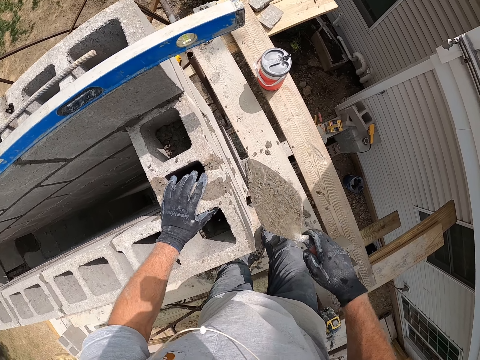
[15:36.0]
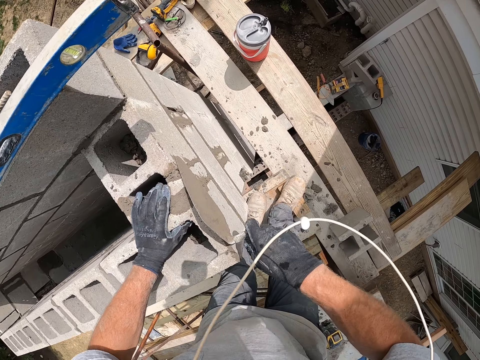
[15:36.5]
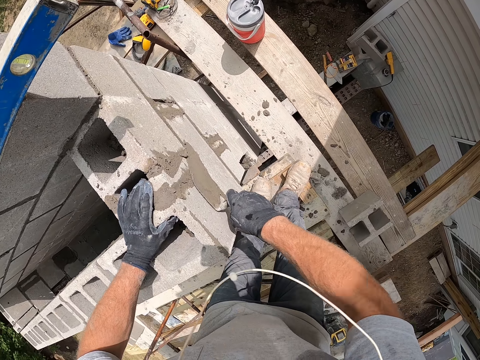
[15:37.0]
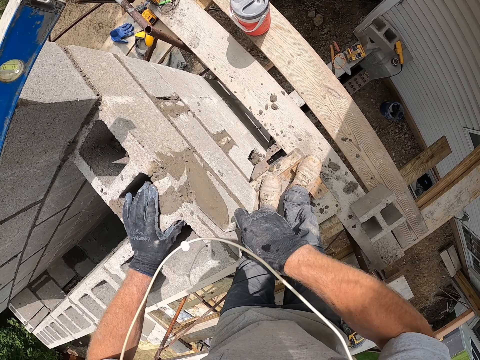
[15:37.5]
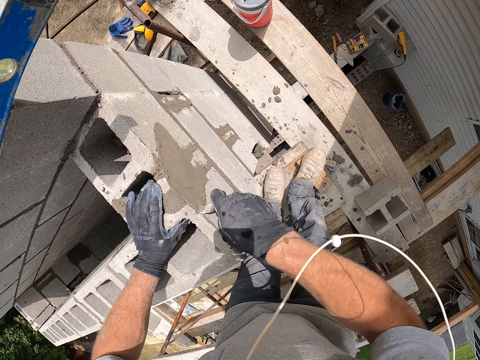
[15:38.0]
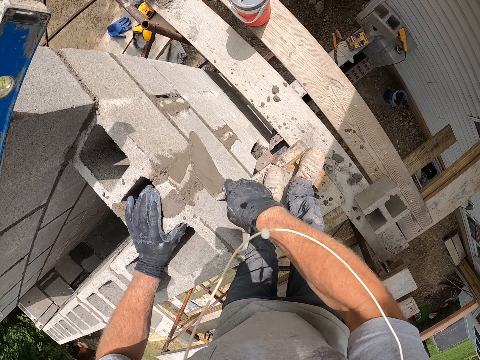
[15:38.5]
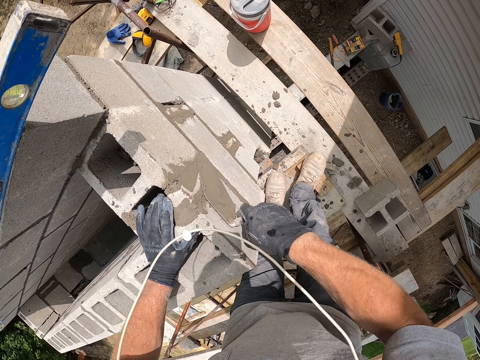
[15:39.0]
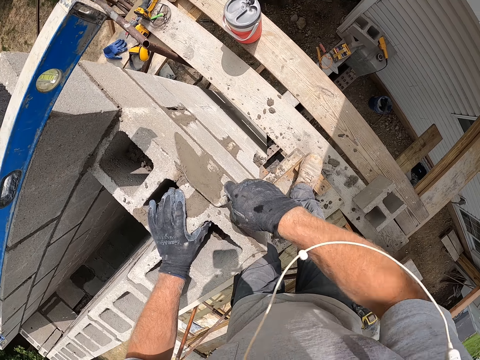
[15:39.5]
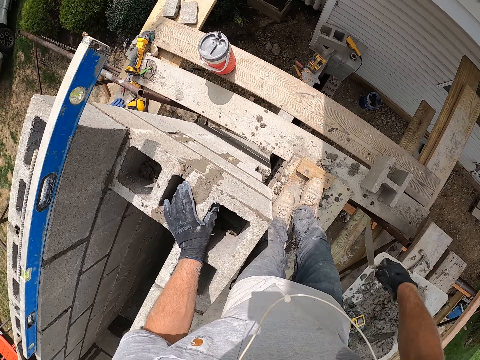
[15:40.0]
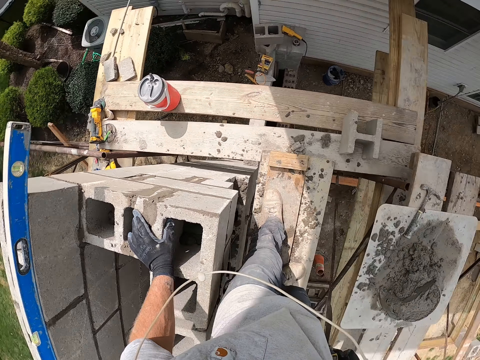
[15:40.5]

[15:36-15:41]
The camera wearer smoothens the cement on the brick.

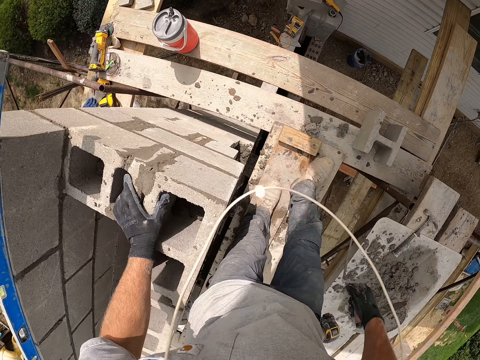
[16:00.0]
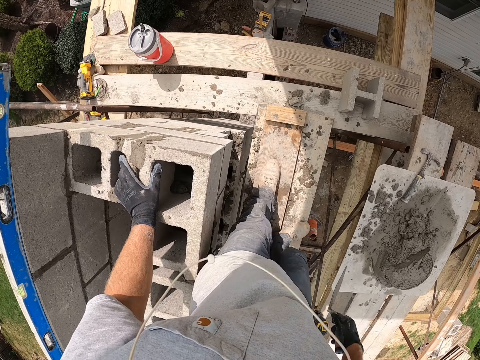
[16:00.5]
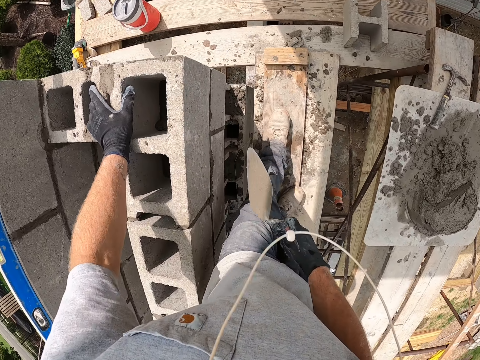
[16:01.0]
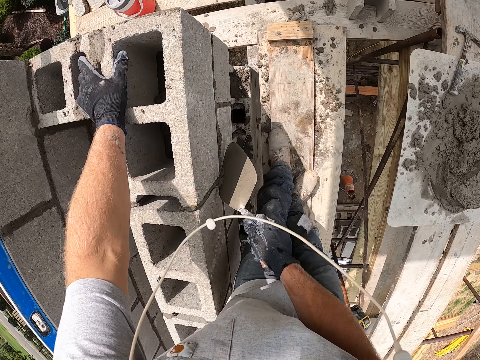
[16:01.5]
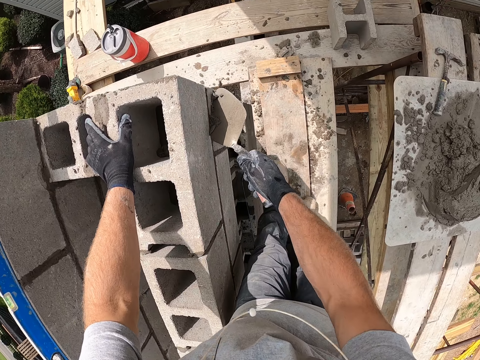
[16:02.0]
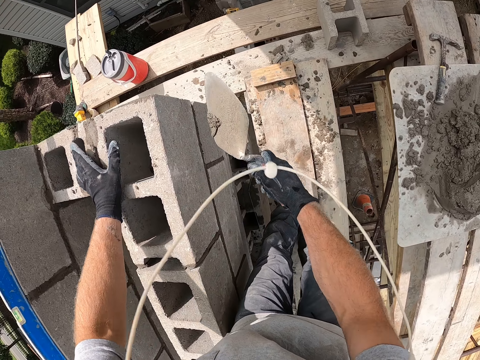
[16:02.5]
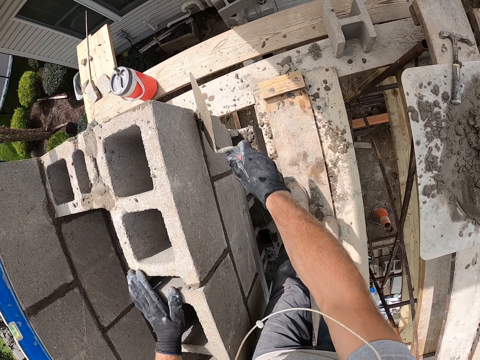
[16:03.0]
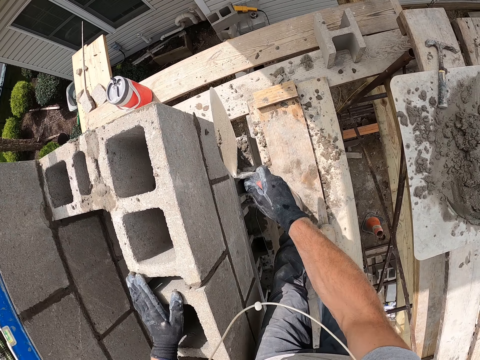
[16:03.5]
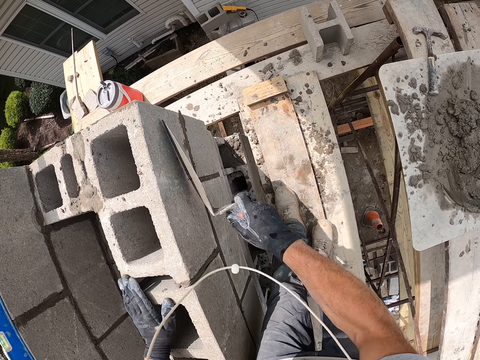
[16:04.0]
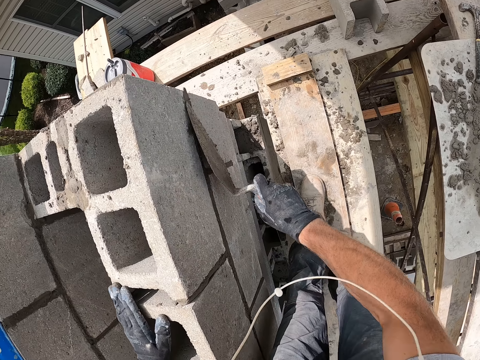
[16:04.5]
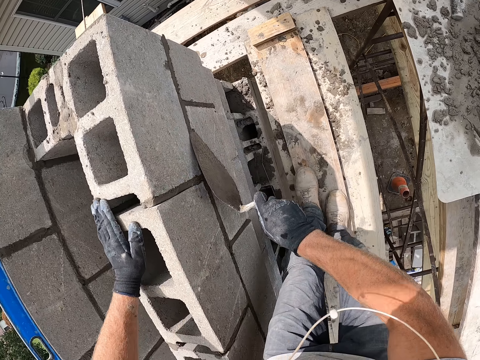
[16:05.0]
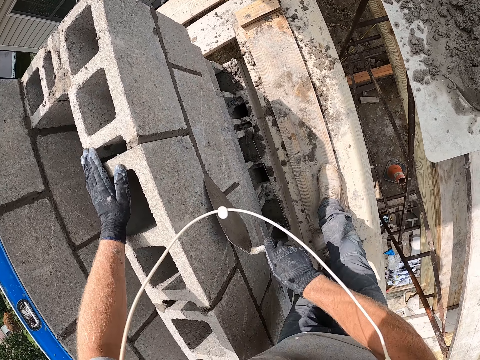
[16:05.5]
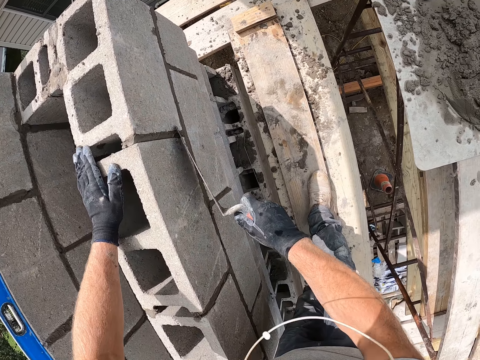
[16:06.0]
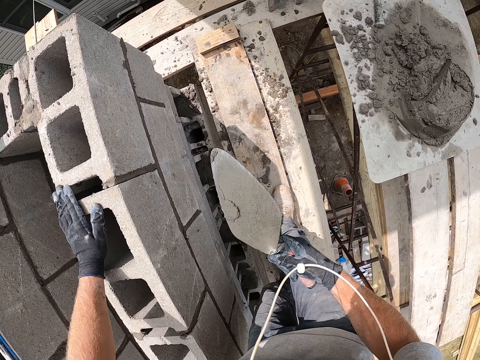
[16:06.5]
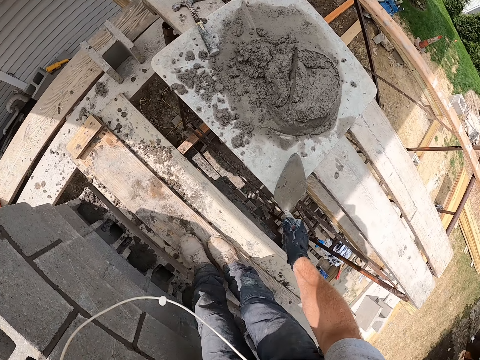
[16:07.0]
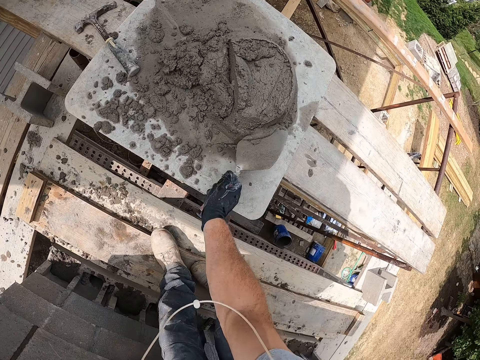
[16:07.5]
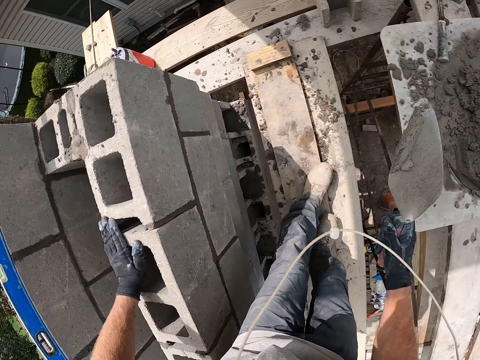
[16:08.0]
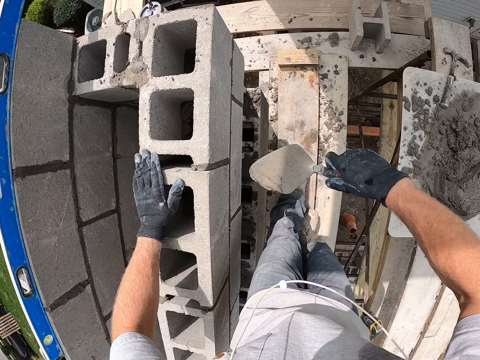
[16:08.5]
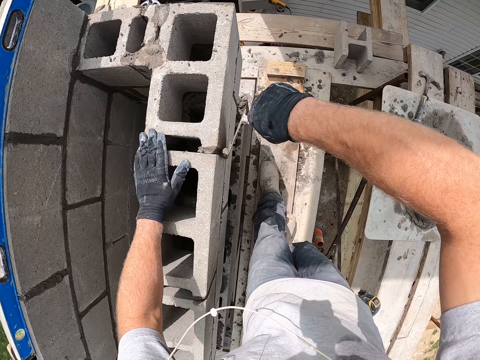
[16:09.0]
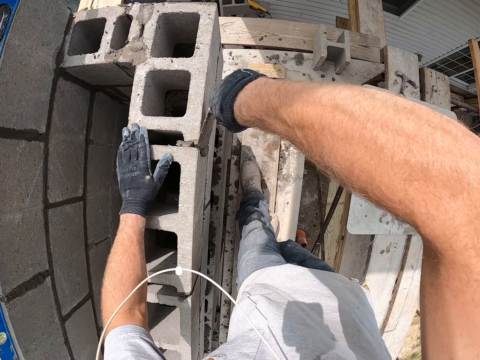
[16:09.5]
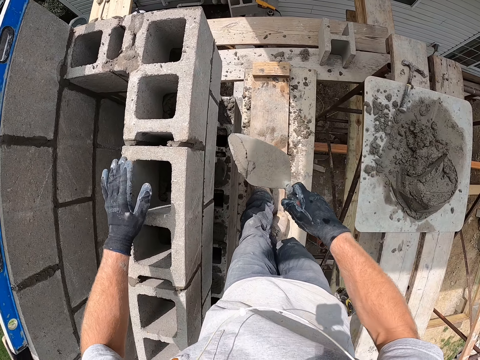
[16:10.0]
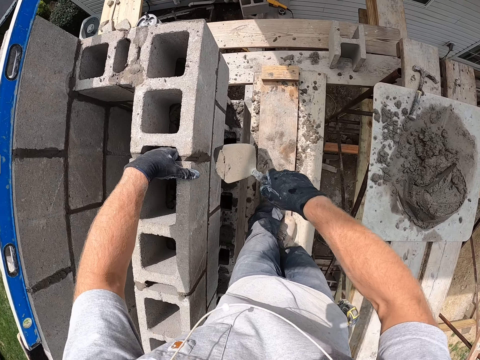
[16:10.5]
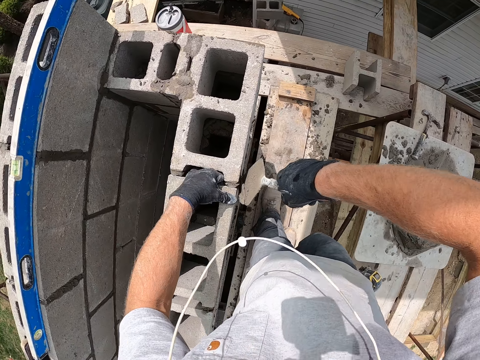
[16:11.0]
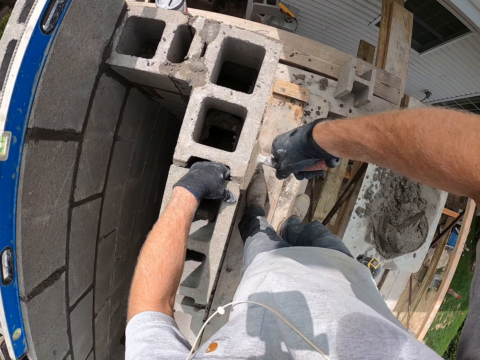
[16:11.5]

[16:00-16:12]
The camera wearer levels the cement on the bricks. They scoop cement with the trowel. They paste cement on the concrete wall with the trowel.

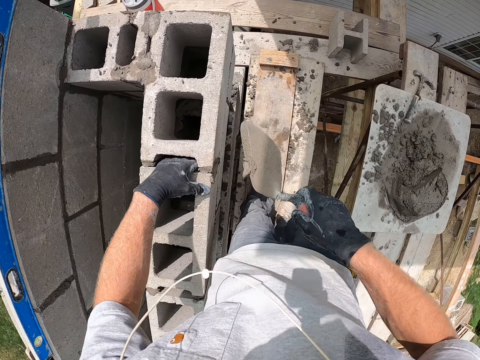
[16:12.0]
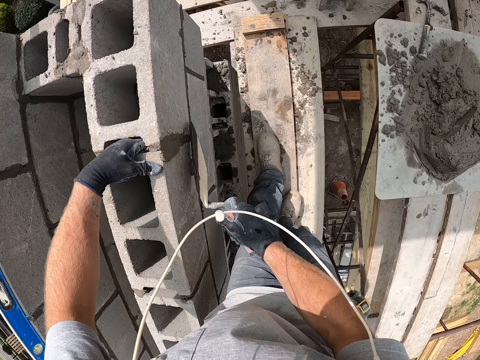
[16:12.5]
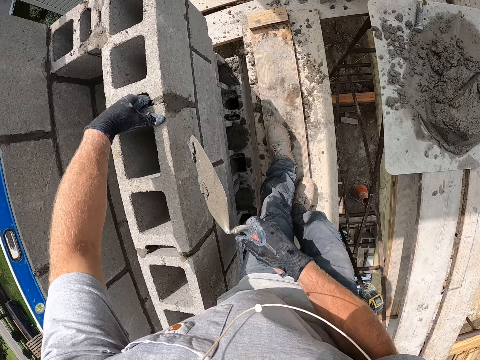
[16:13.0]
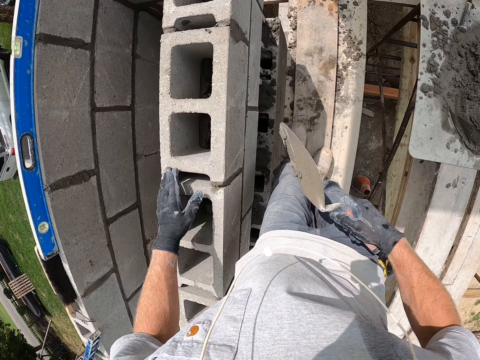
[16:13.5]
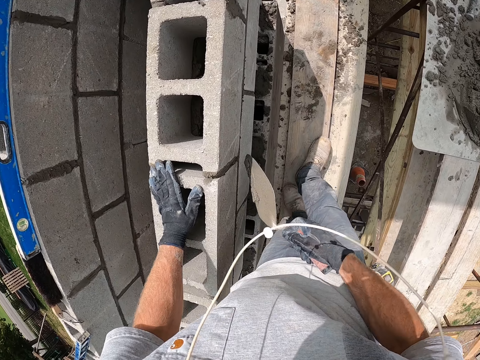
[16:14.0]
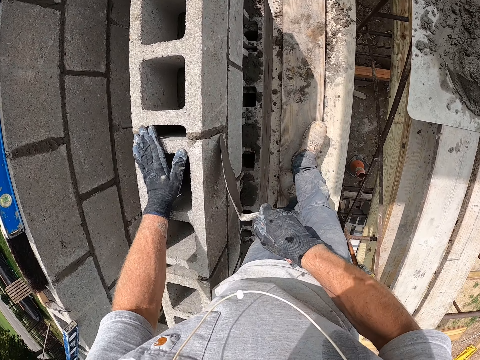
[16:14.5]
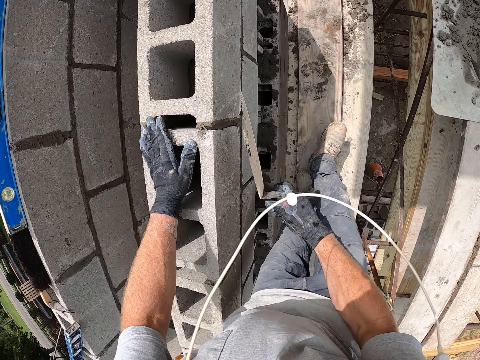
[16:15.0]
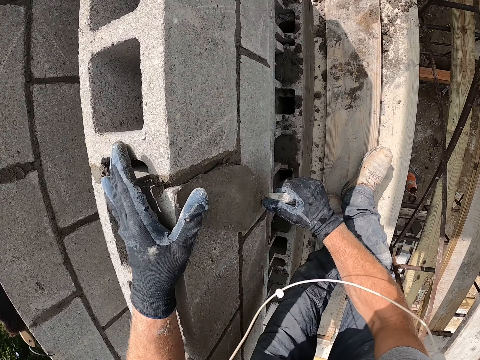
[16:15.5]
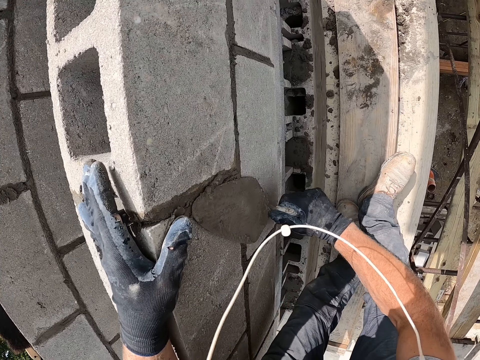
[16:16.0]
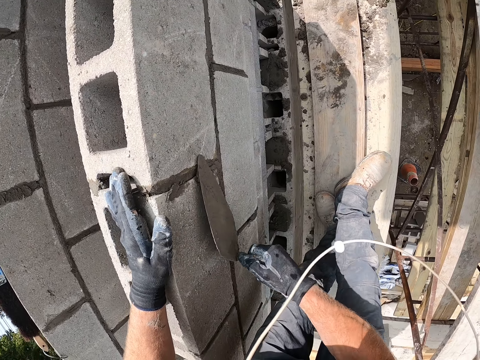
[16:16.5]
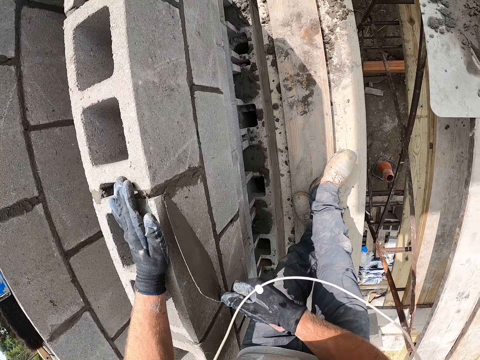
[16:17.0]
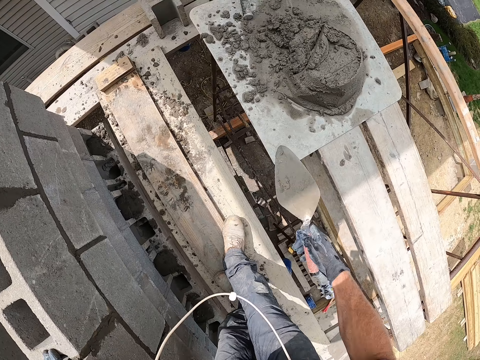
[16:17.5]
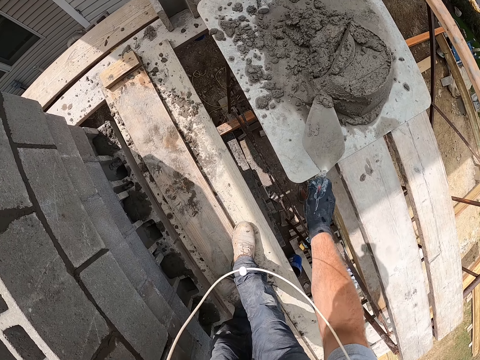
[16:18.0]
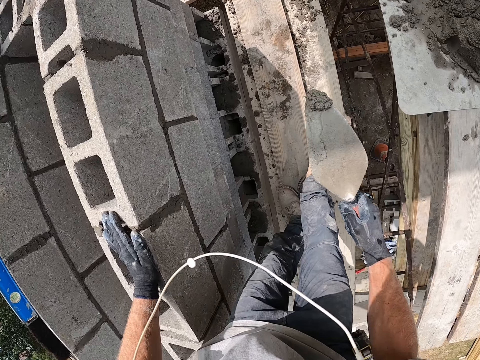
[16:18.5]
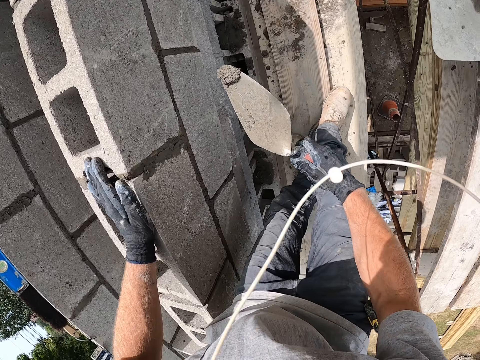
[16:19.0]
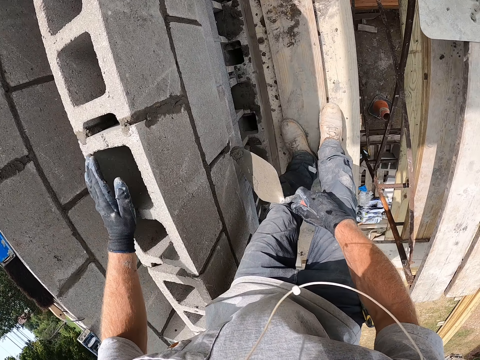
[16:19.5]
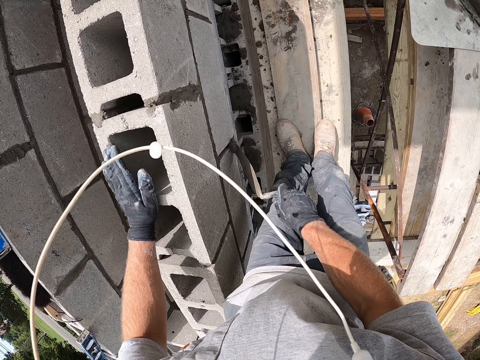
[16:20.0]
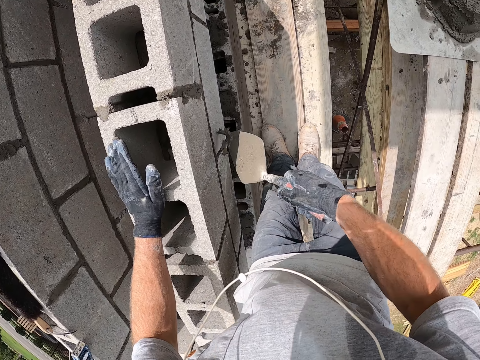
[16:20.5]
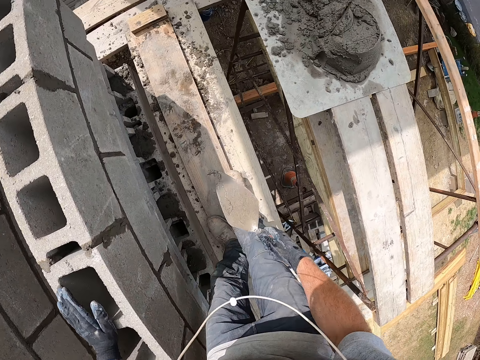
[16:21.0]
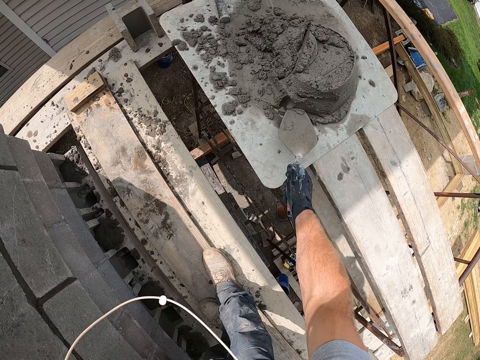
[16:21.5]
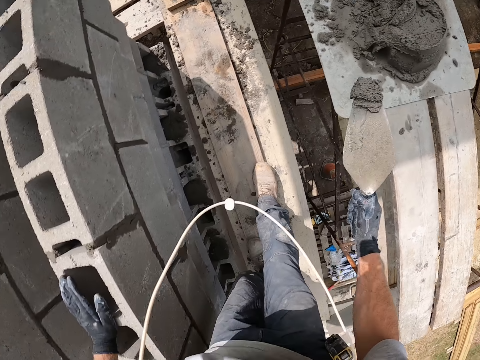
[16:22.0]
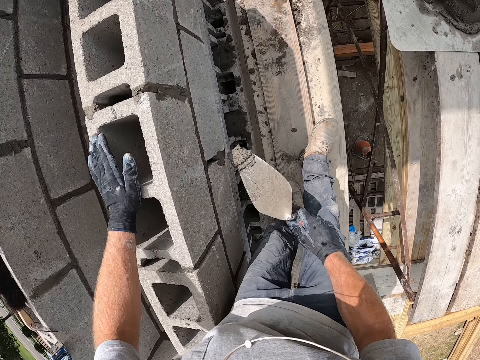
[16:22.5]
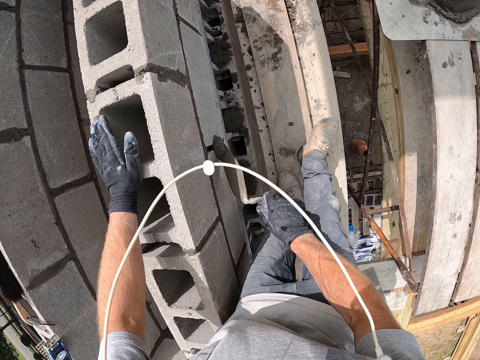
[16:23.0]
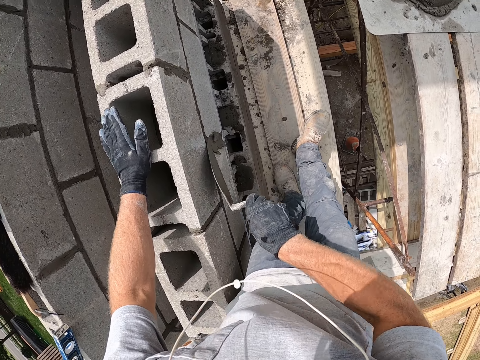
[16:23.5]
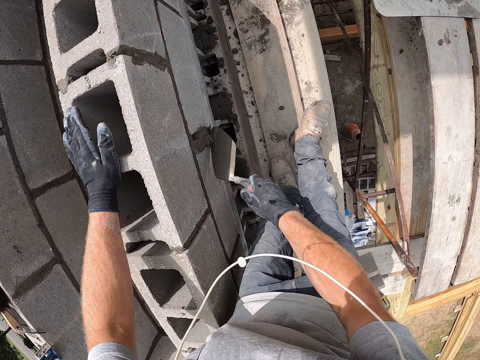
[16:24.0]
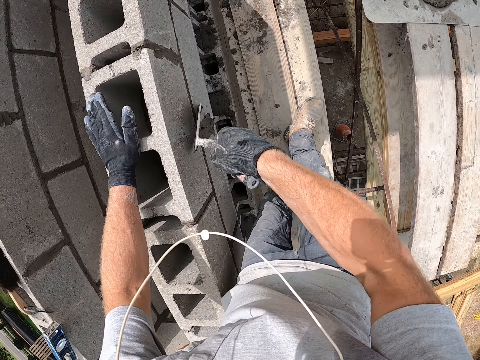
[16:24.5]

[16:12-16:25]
The camera wearer smoothens cement on the brick. They scoop cement with the trowel. They paste cement on the concrete wall with the trowel. They scoop cement with the trowel again. They paste cement on the concrete wall with the trowel again.
